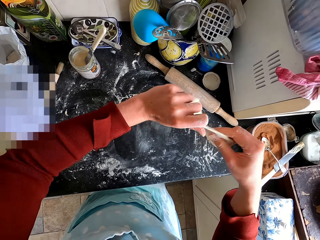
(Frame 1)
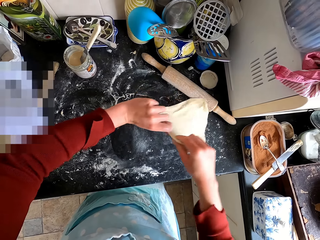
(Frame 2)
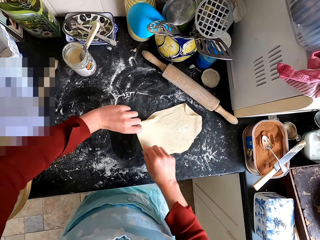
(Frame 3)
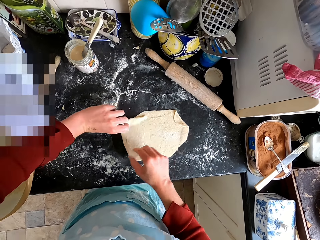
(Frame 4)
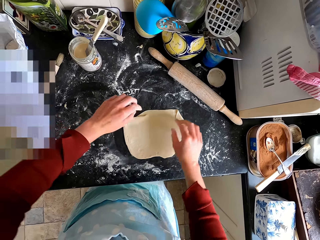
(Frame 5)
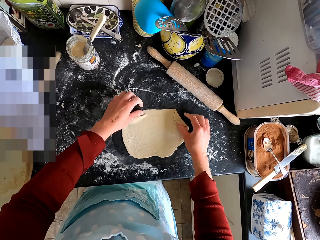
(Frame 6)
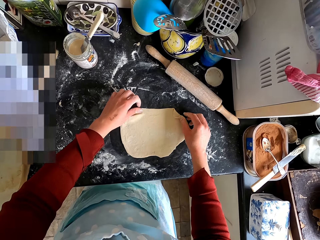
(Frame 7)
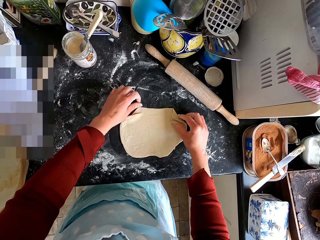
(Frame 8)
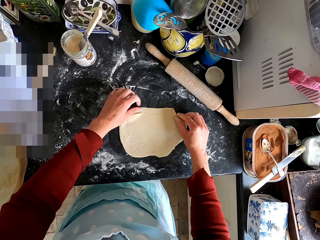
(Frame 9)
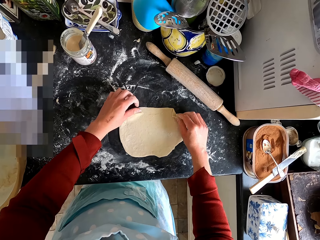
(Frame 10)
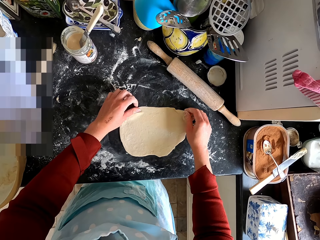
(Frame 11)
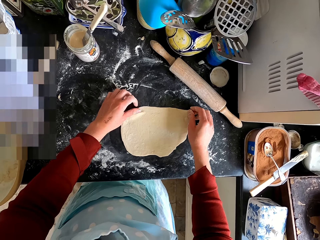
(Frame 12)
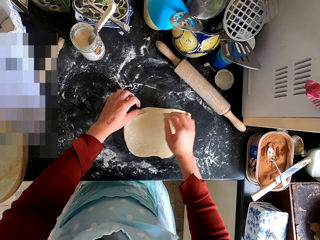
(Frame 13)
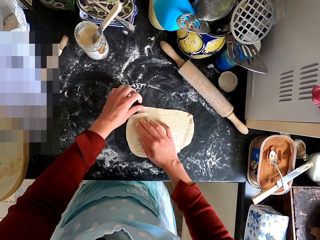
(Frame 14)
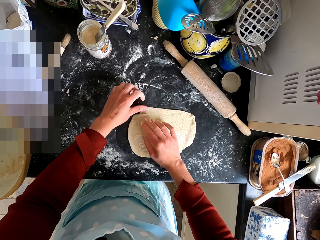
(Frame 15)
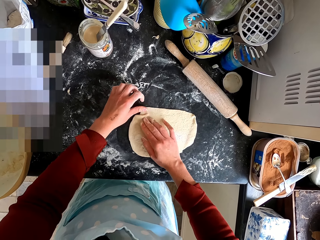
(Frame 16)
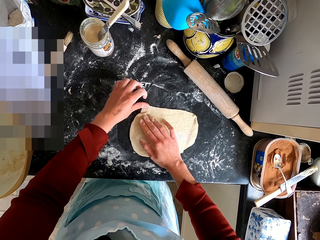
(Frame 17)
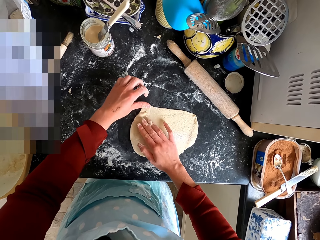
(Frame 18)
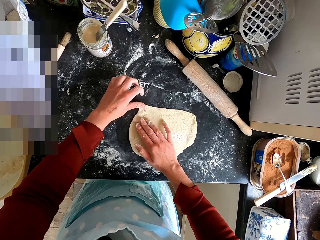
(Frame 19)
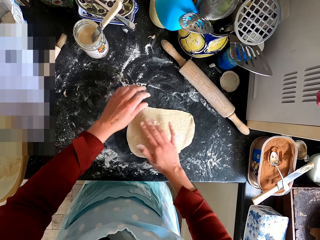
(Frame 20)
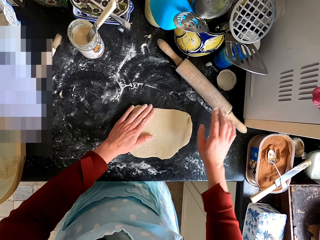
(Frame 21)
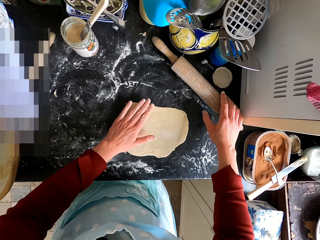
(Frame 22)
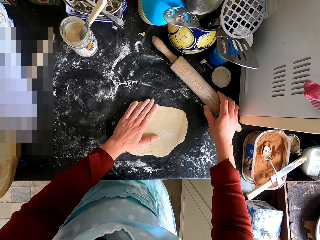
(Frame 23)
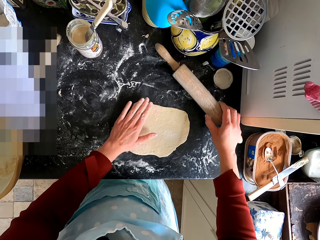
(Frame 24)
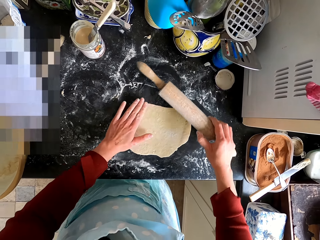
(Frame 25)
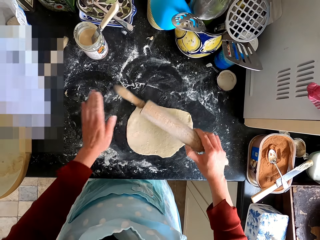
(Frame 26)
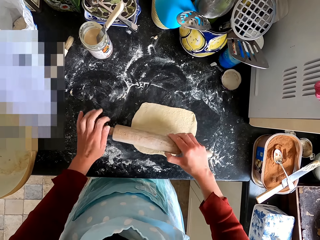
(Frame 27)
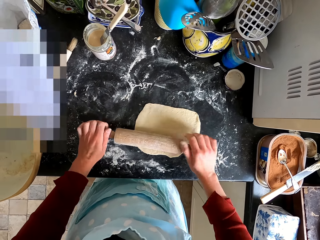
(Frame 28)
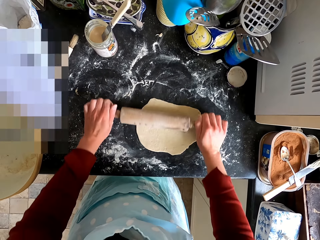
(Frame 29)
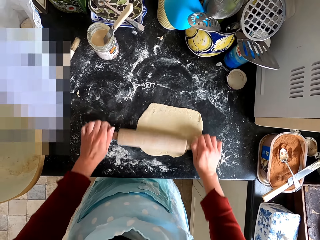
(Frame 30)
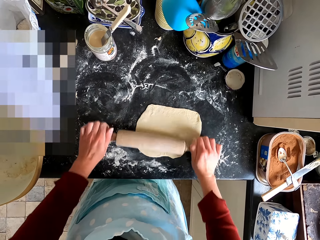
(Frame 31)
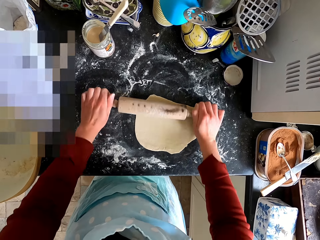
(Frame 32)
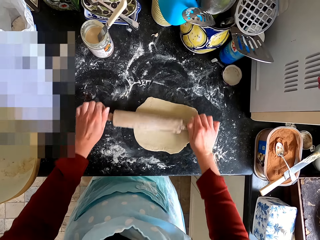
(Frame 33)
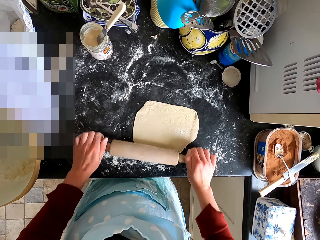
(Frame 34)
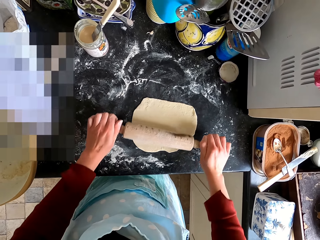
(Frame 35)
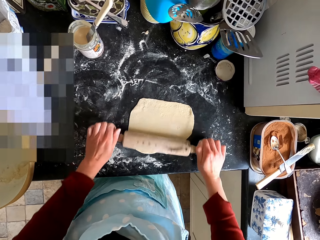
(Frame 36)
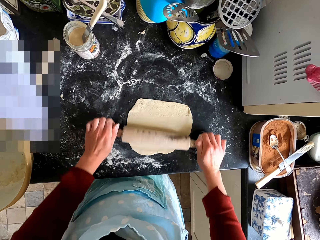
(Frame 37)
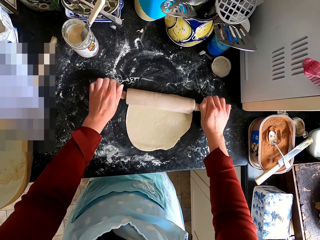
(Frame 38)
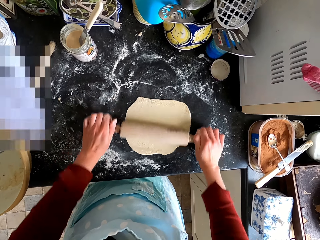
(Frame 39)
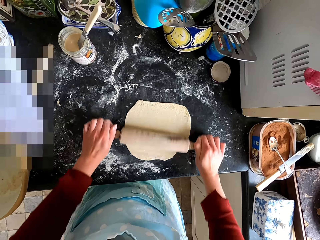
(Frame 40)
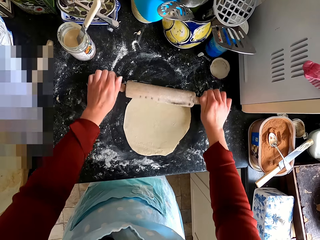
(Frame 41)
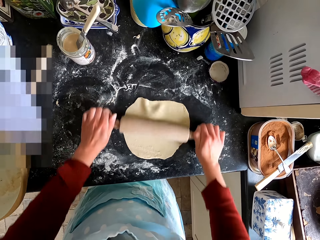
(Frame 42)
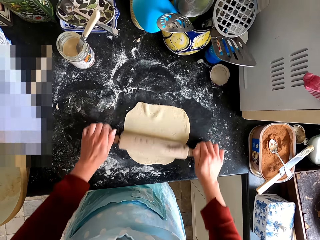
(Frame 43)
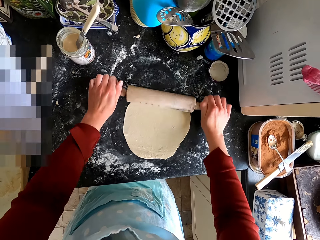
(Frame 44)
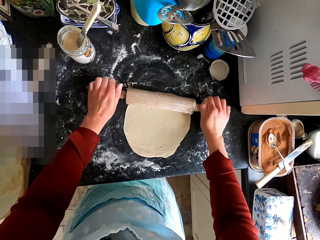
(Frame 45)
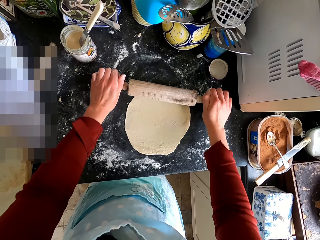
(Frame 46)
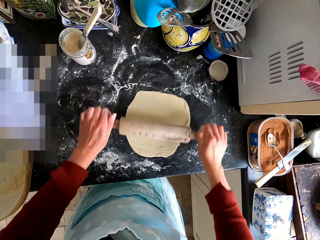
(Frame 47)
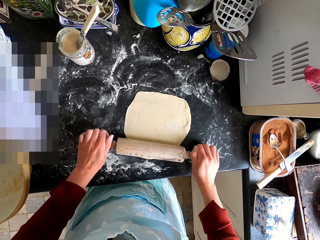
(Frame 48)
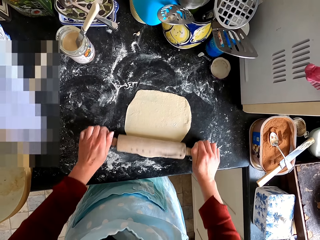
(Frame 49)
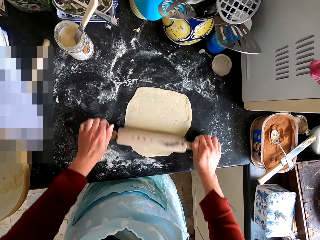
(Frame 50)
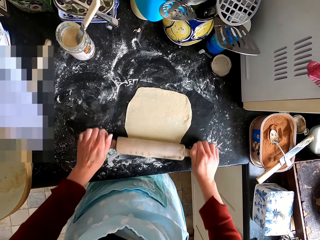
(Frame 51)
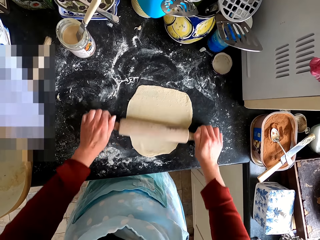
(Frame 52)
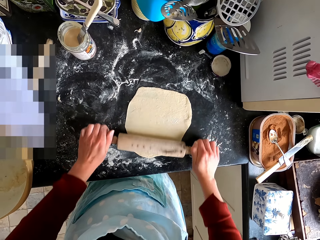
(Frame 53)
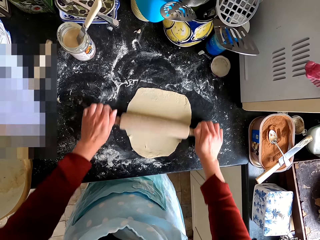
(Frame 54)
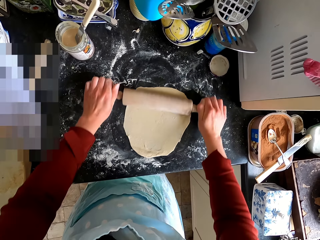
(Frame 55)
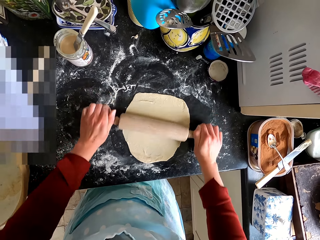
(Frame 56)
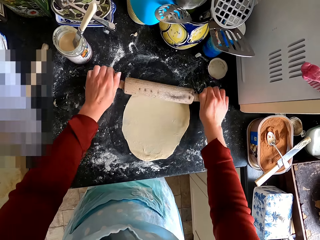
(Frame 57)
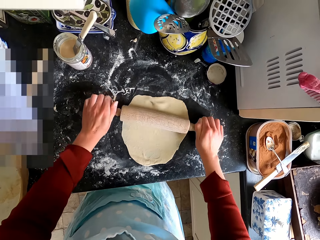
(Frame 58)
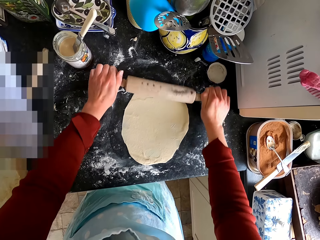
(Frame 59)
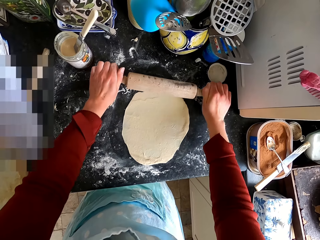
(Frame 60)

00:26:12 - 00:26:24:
The camera wearer straightens the dough. They pick the dough roller from the counter top. They flatten the dough with the dough roller.

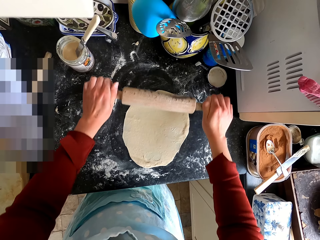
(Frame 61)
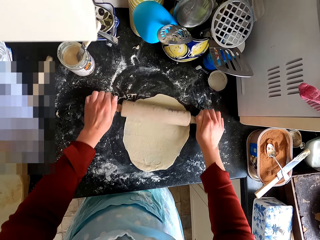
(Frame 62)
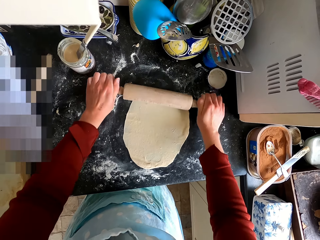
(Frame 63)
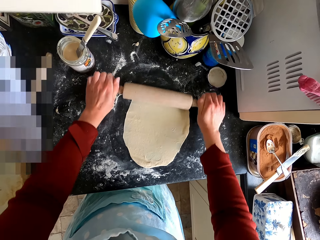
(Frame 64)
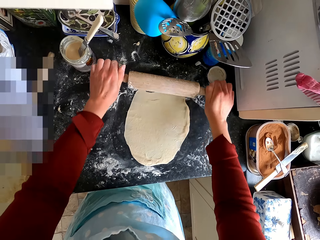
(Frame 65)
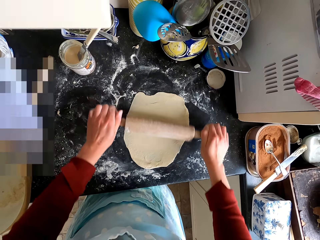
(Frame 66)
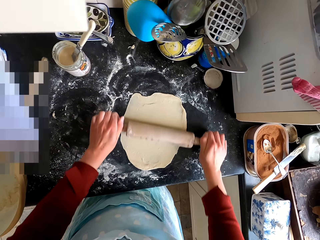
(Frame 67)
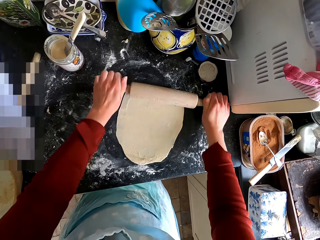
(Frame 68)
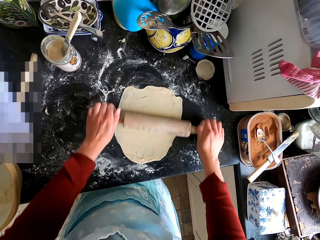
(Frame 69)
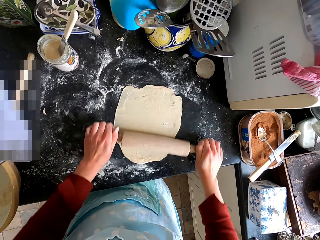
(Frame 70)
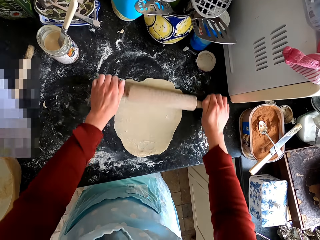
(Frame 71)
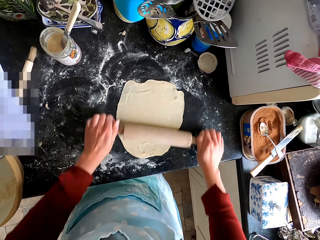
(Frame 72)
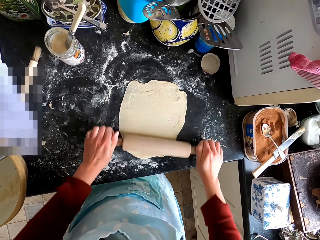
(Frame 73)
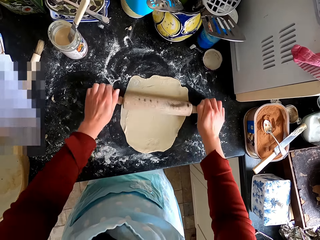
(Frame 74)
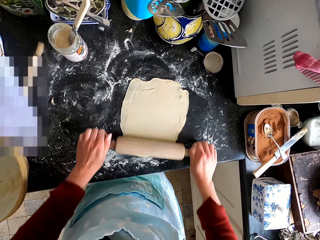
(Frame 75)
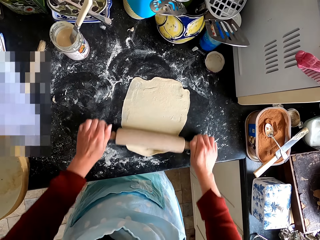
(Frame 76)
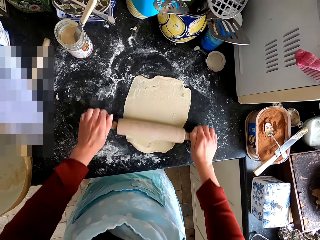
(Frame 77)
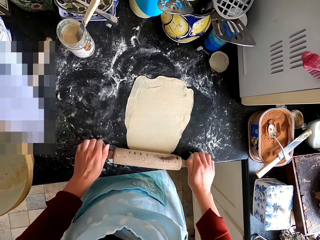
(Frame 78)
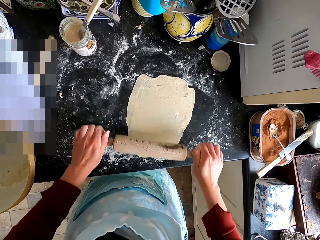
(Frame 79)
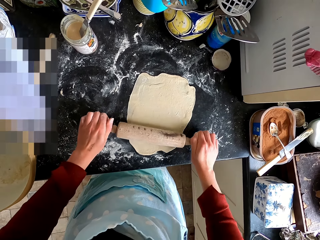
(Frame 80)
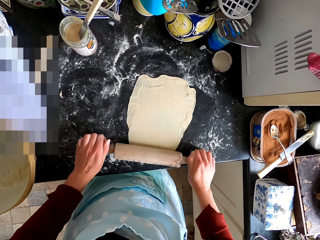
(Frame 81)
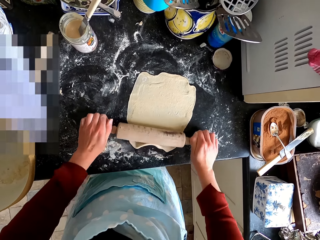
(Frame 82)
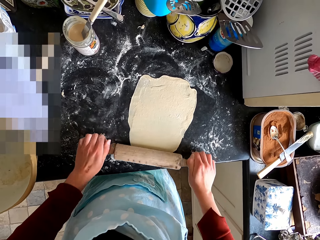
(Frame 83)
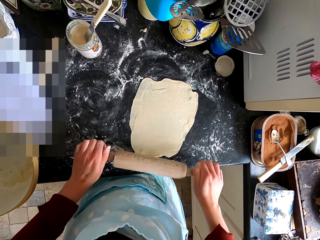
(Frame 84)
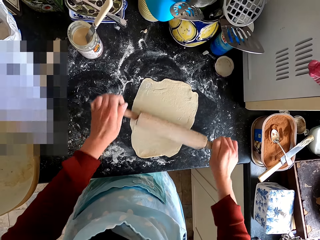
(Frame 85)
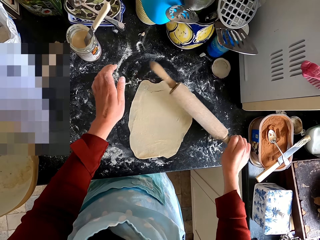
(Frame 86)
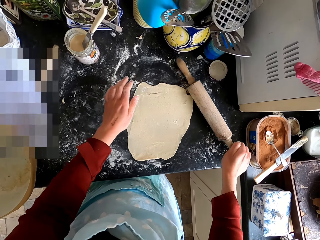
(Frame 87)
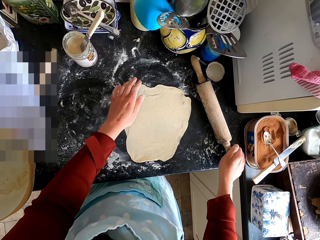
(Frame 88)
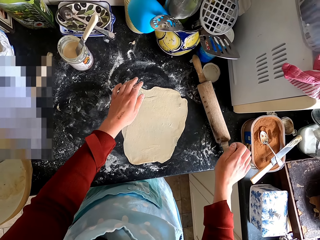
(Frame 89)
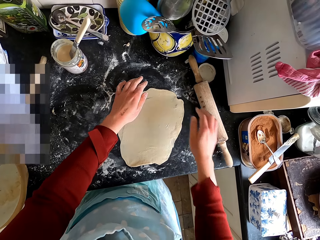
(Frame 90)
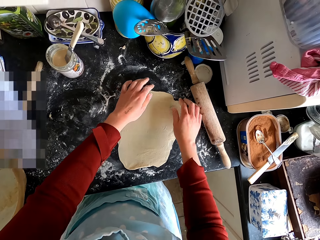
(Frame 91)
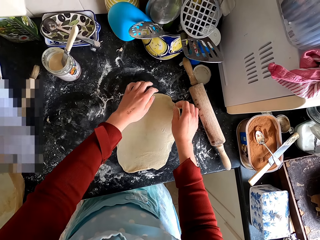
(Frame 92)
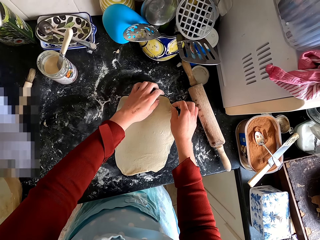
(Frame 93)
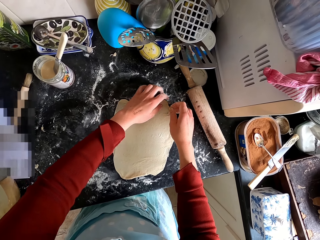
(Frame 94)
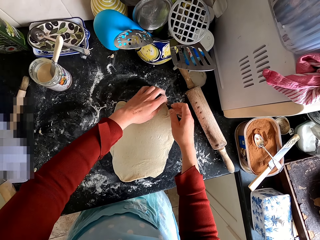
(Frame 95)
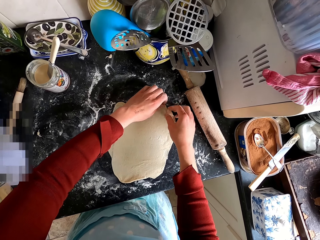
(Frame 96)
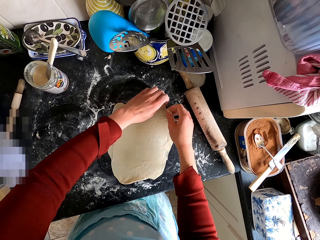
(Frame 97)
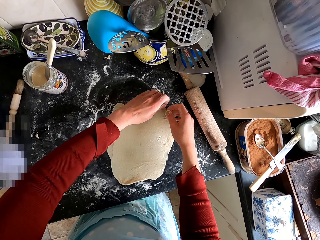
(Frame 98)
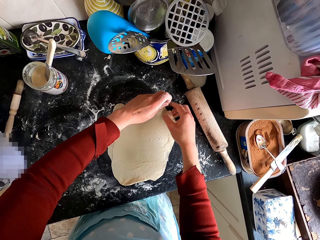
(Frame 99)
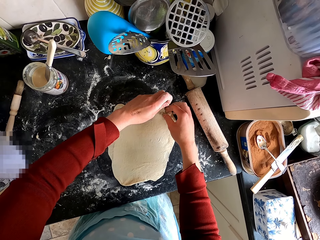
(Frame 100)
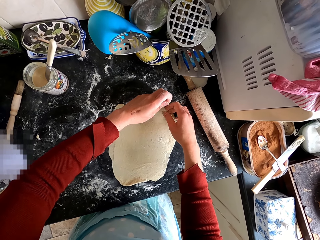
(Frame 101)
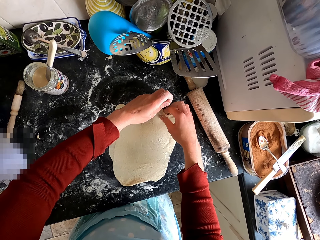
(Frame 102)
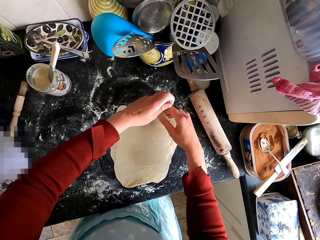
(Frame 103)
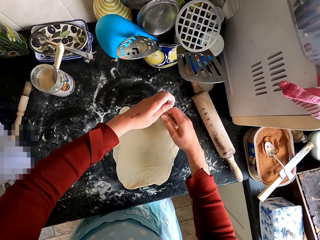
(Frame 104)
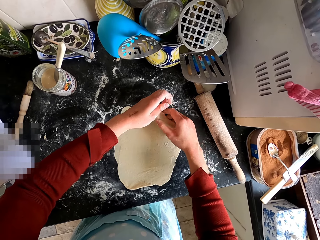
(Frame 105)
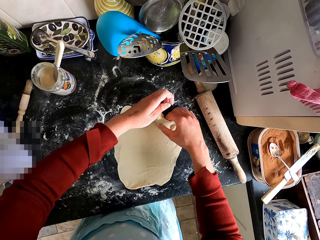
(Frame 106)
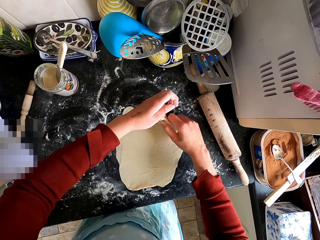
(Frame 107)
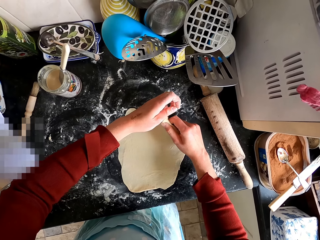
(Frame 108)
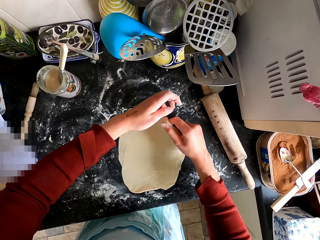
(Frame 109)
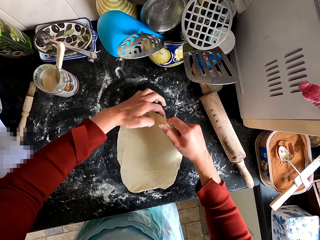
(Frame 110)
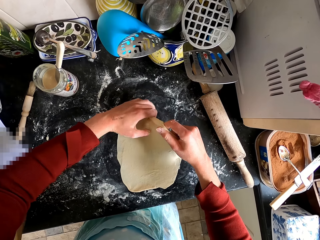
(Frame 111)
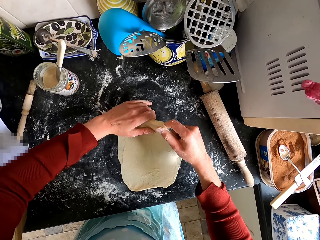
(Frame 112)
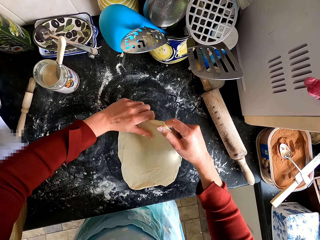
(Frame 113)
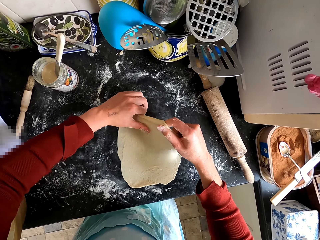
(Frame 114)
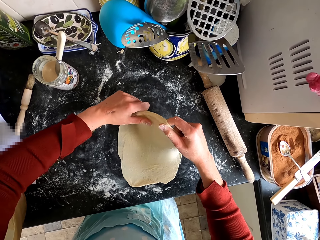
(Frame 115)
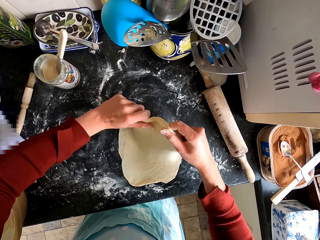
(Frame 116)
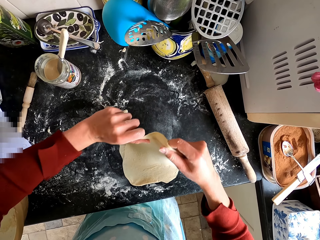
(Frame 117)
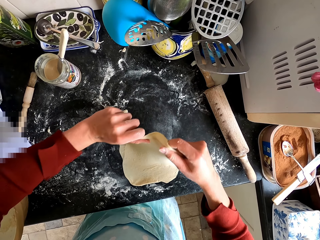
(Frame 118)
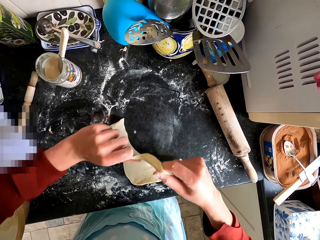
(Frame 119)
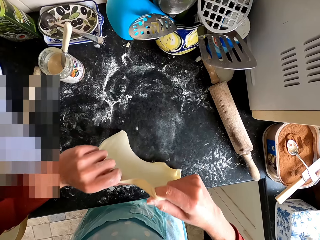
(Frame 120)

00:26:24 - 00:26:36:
The camera wearer puts the dough roller on the counter top. They turn the dough.
